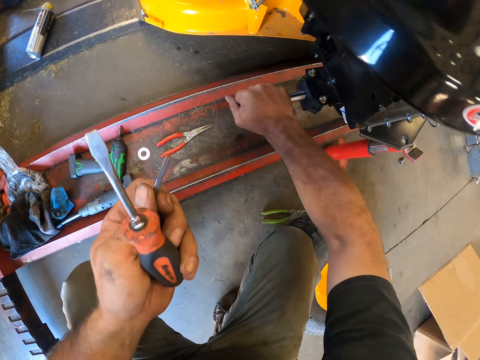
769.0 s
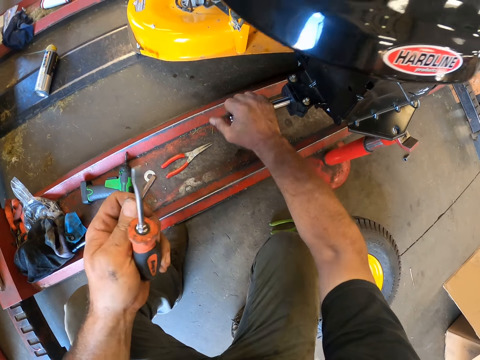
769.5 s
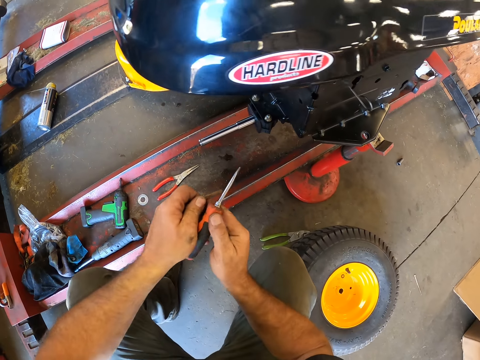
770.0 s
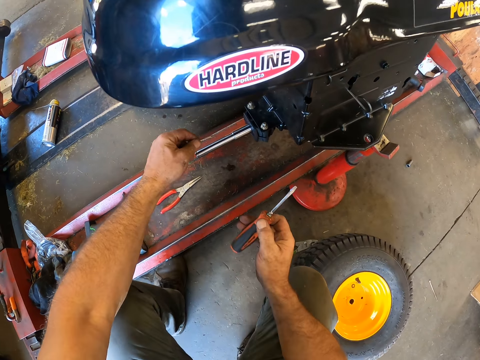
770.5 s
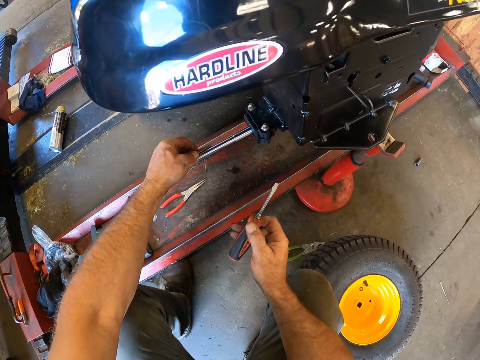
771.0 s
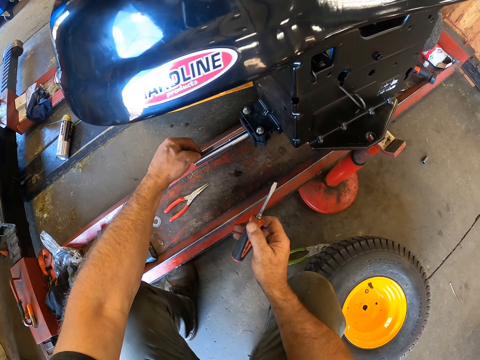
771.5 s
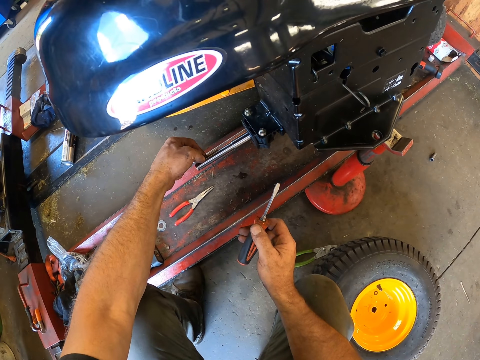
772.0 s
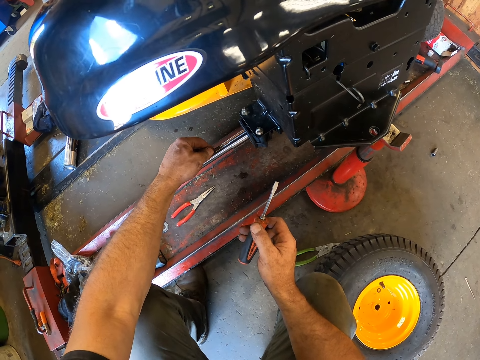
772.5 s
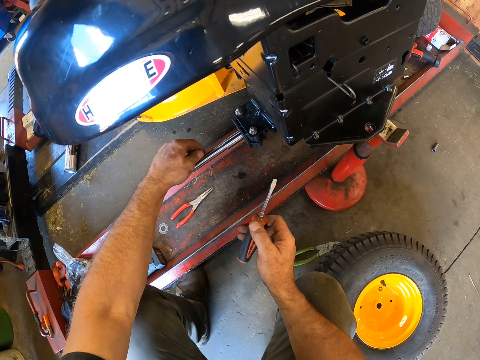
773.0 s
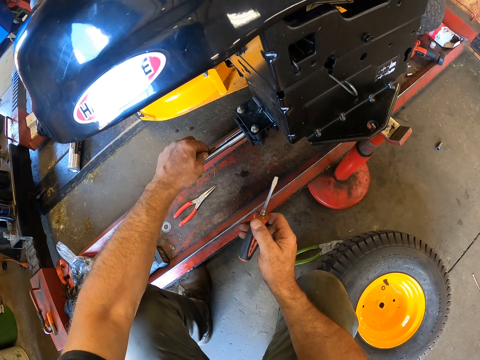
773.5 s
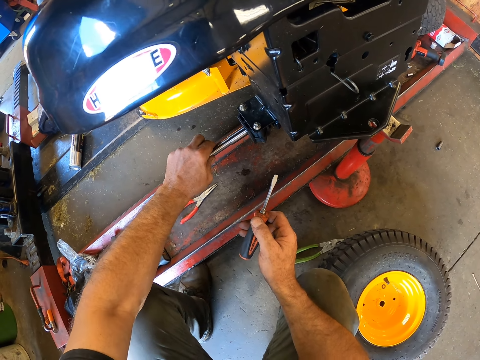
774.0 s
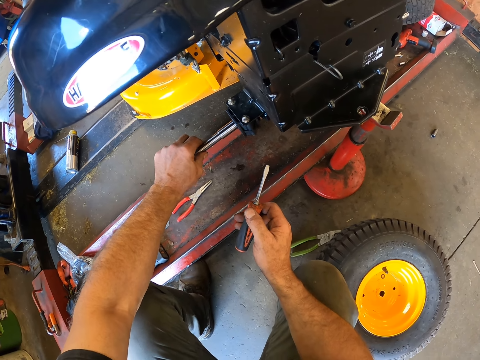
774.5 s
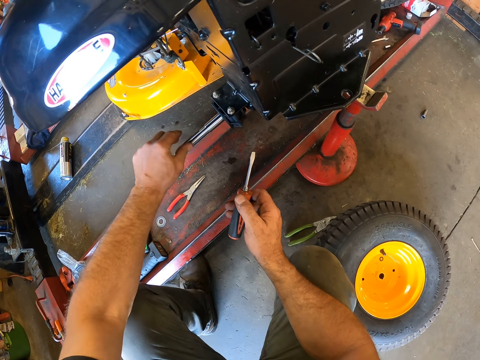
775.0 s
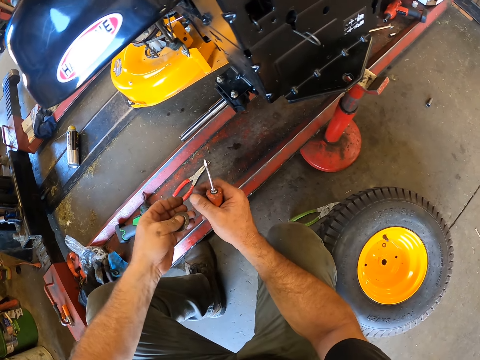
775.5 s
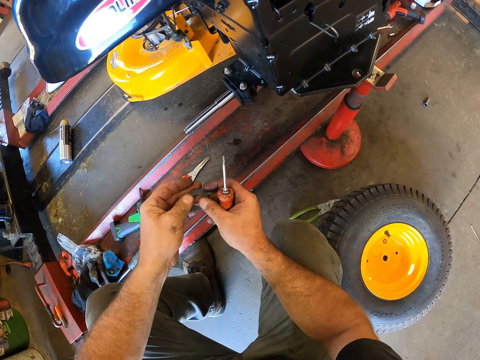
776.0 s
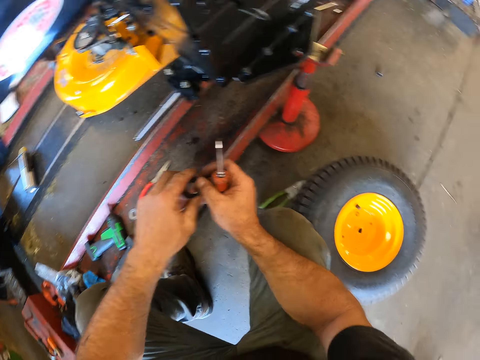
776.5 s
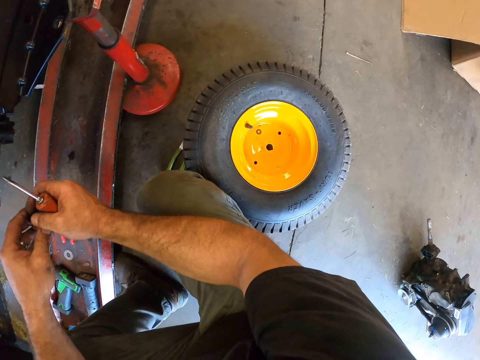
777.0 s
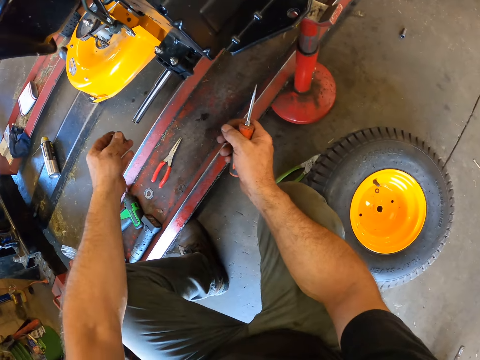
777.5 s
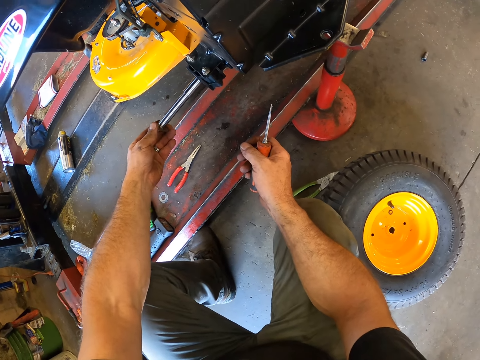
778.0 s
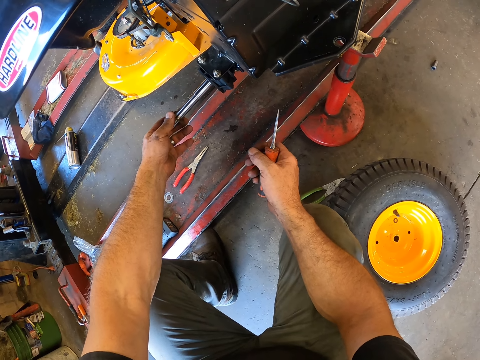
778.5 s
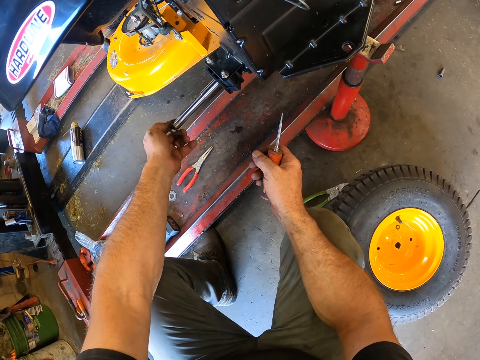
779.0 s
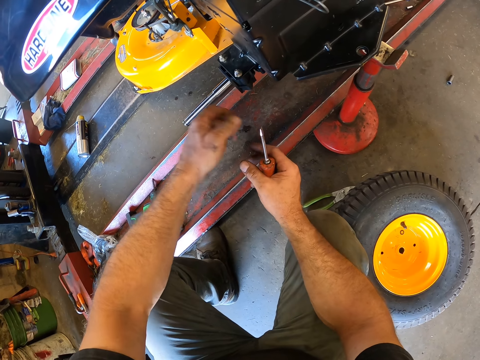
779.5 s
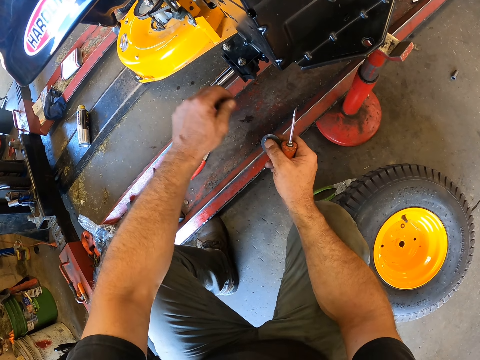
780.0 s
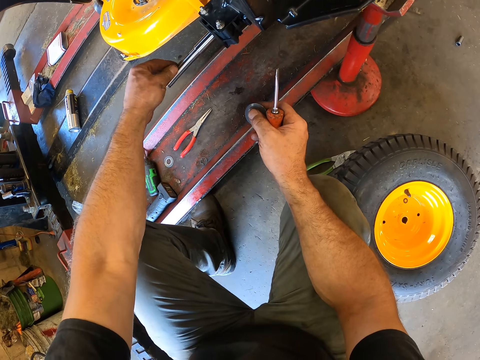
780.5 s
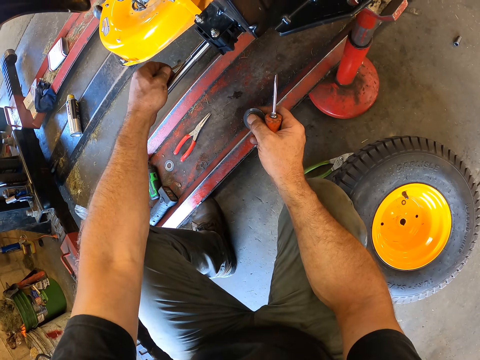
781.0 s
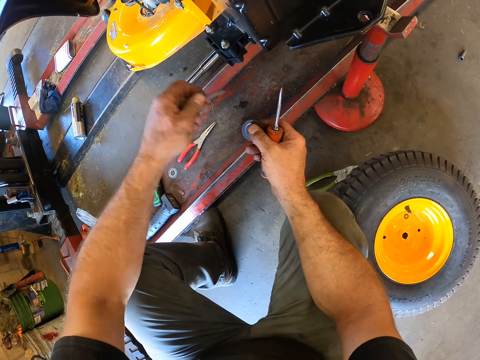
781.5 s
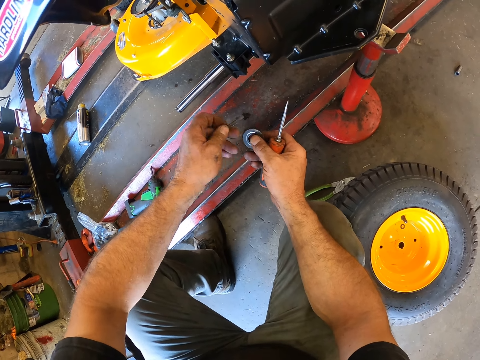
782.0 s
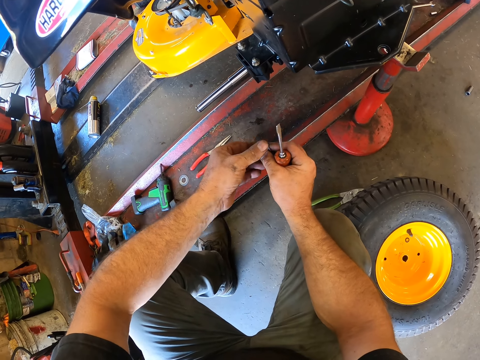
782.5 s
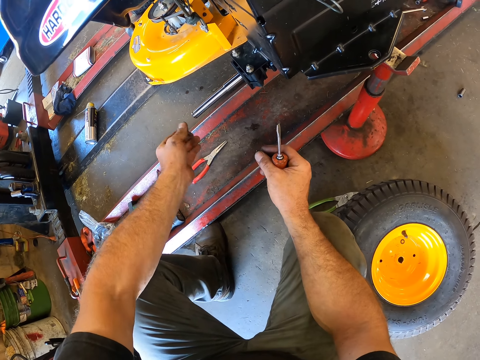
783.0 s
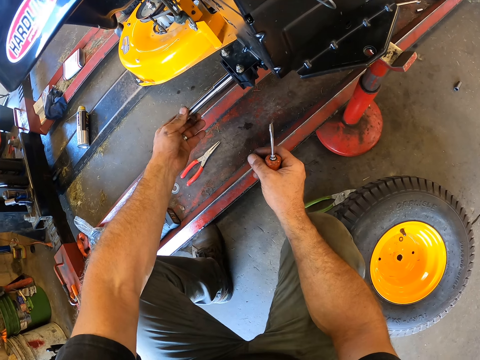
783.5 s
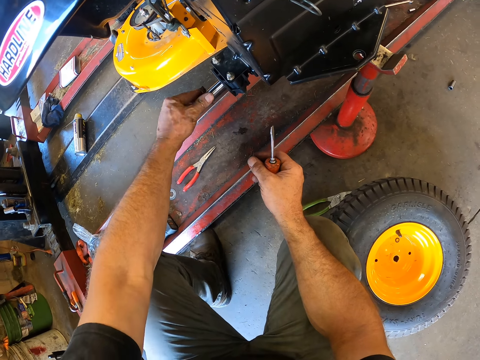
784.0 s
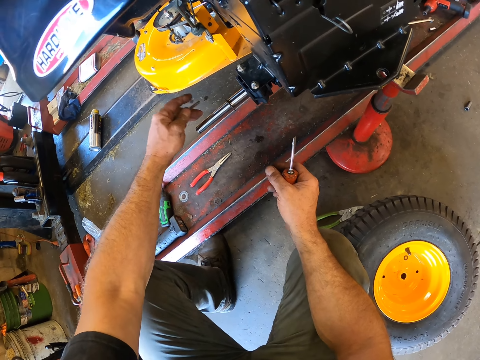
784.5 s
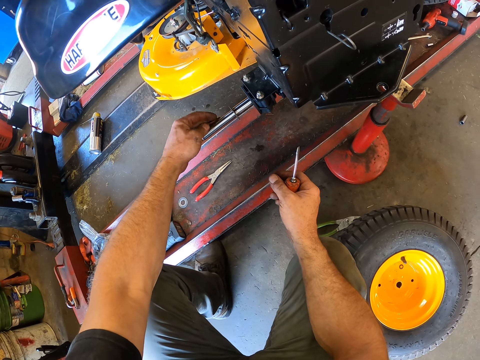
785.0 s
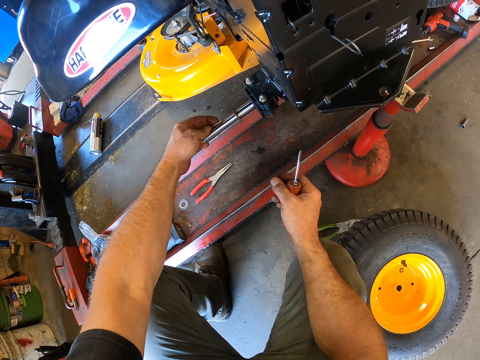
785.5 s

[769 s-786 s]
The camera wearer holds the metal rod. They hold the screwdriver with the other hand. They put the circular piece against the metal rod on the machine axle. They hold the circular piece with both hands. They look on the other side. They insert the circular piece on the metal rod. They hold the circular piece with the other hand. They remove a metal piece from the metal rod. They hold the circular piece with the other hand and insert the circular piece on the metal rod.

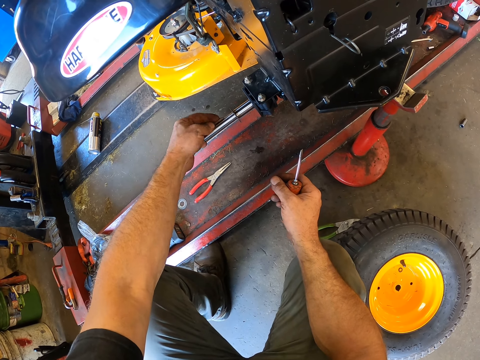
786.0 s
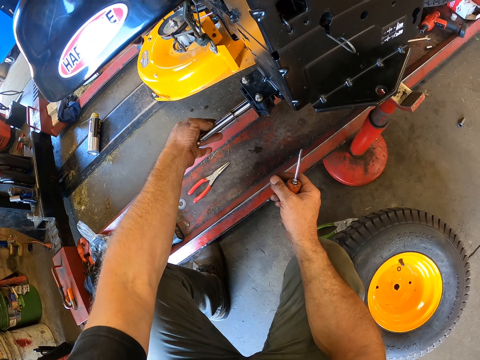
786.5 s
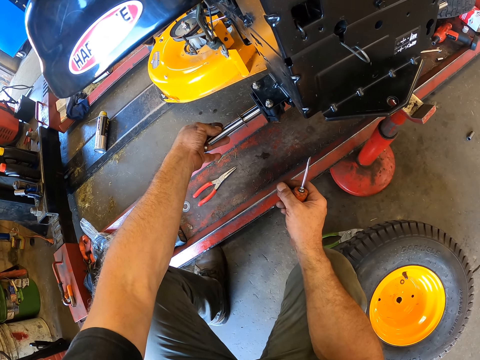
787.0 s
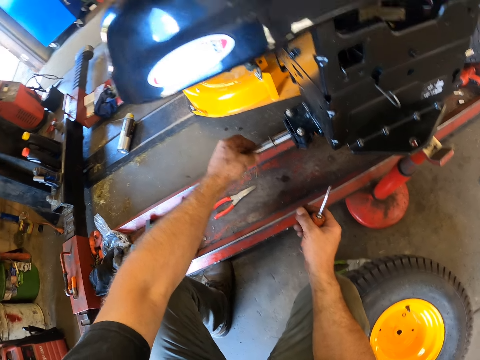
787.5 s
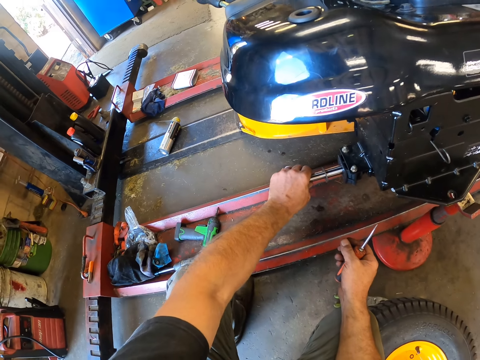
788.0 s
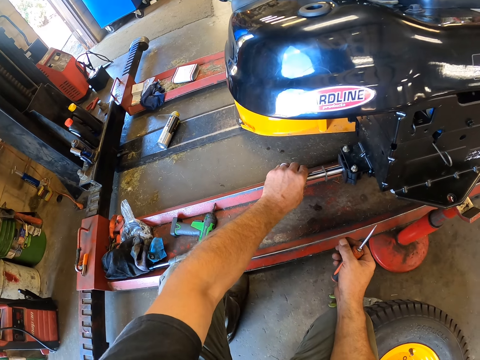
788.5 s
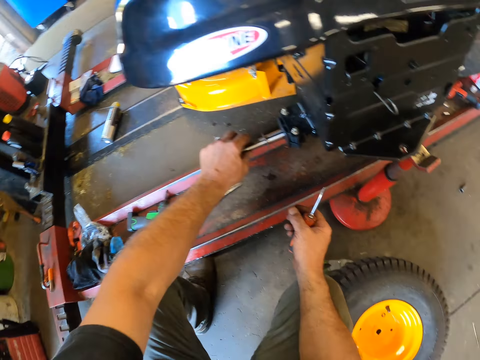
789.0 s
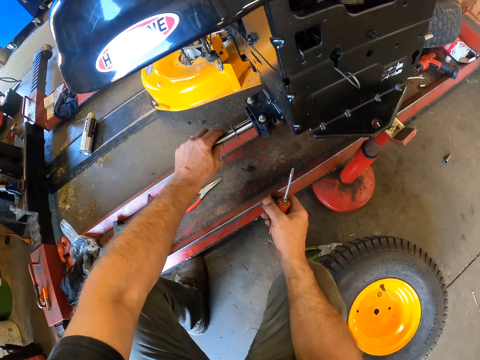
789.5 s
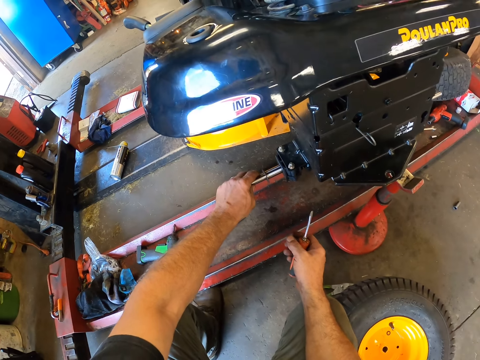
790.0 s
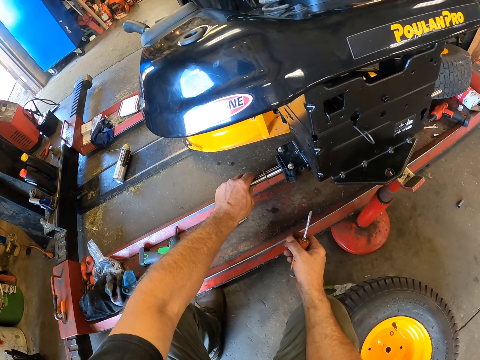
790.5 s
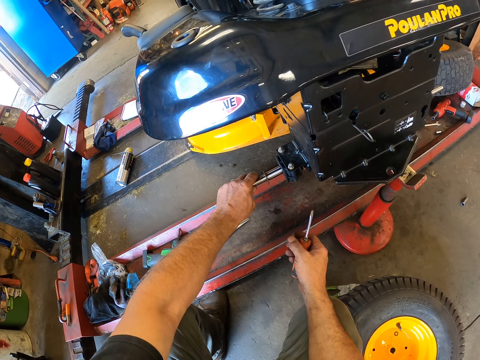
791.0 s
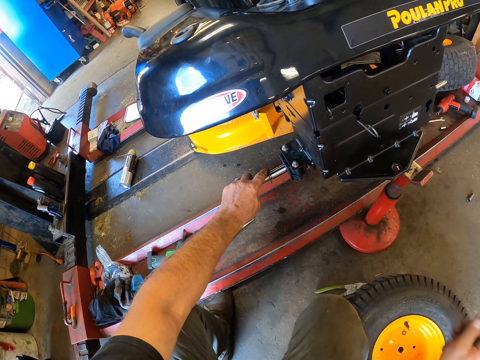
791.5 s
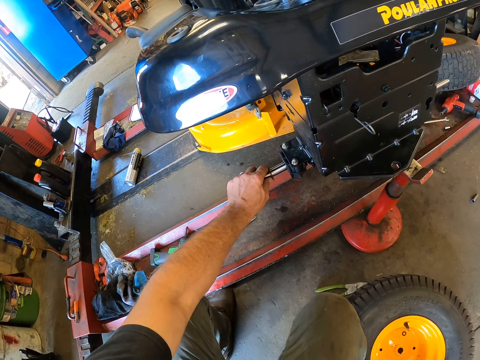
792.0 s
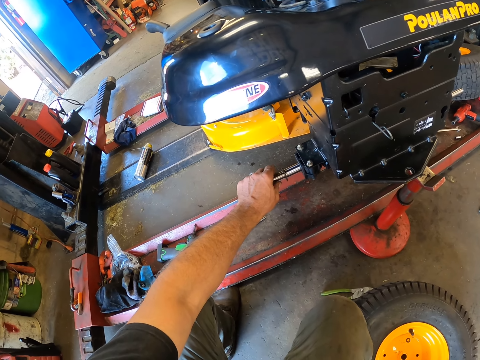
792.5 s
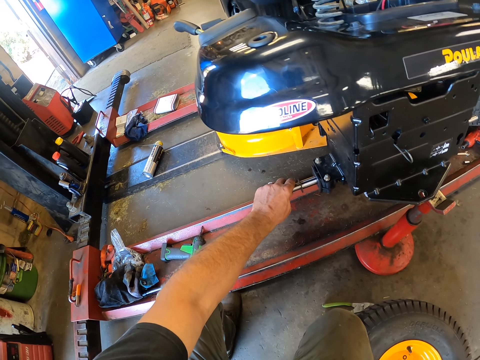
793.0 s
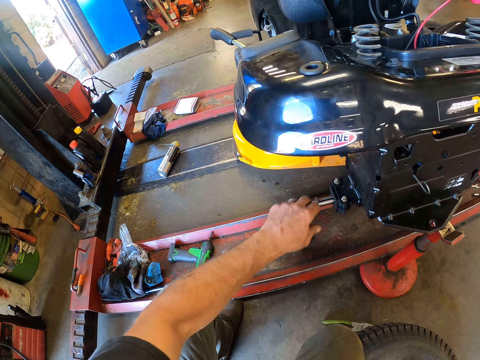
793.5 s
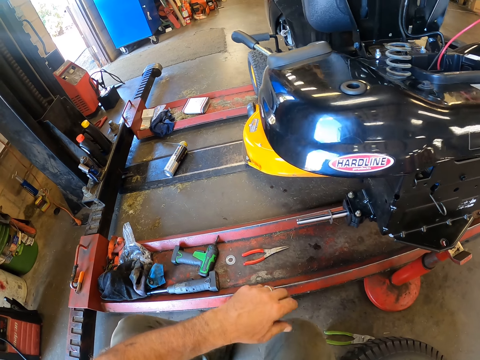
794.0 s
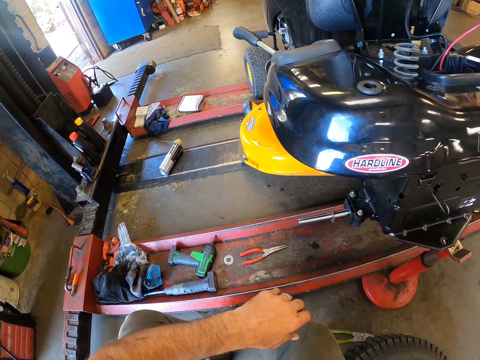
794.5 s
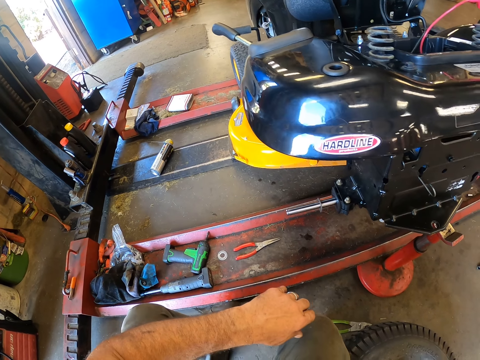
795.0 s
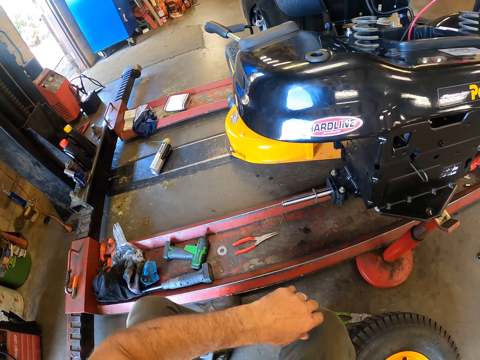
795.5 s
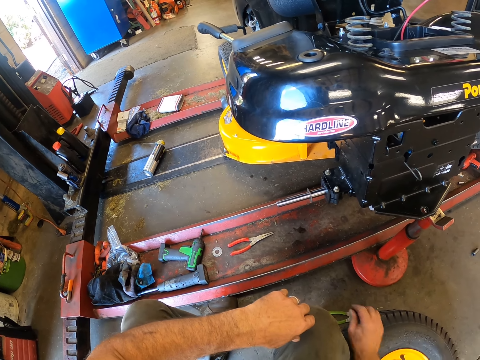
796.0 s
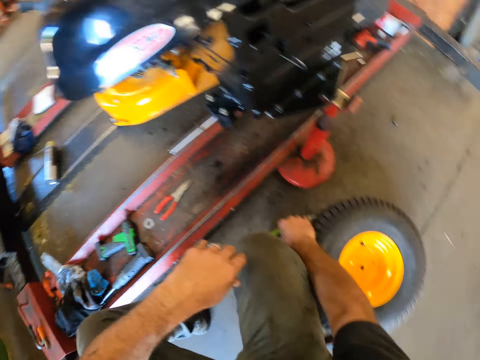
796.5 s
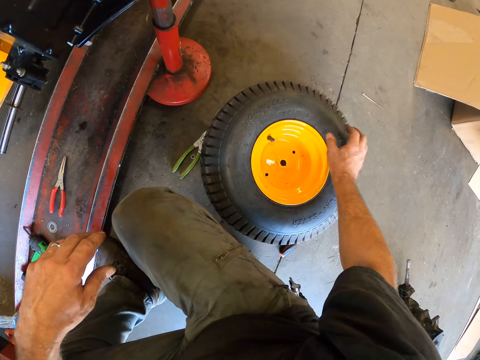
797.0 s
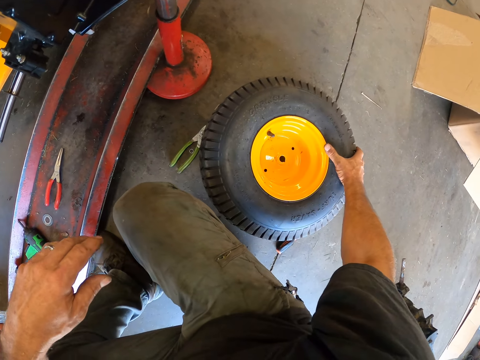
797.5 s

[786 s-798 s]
The camera wearer holds the metal rod. They put a bolt on the machine axle. They move their hand. They look on the other side. They touch the tire.
